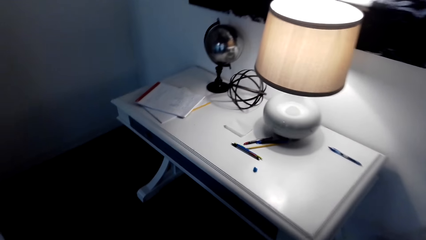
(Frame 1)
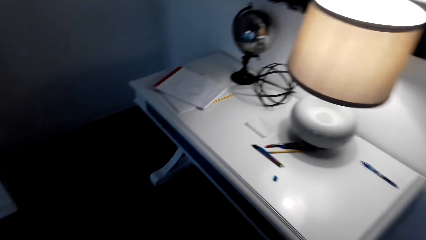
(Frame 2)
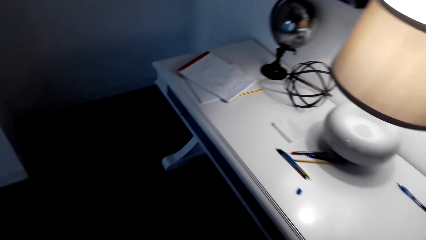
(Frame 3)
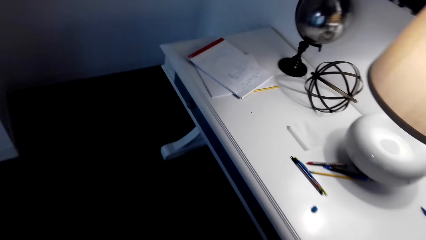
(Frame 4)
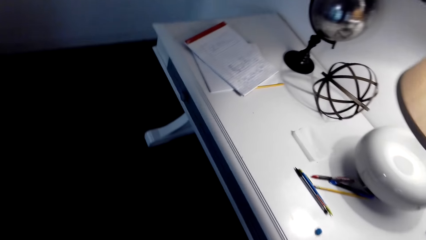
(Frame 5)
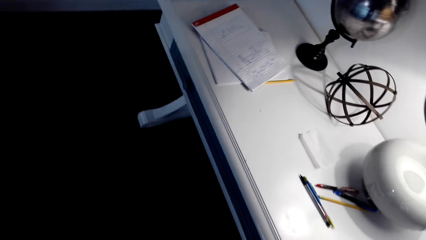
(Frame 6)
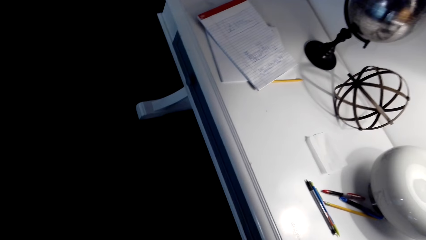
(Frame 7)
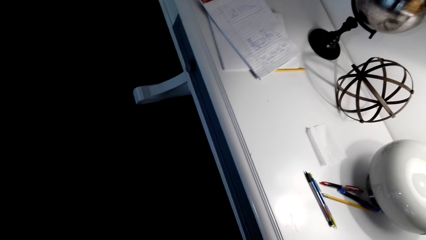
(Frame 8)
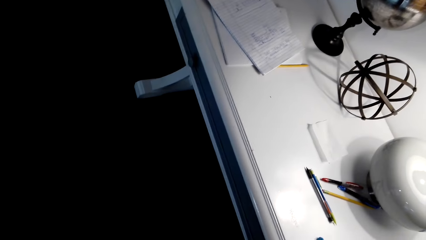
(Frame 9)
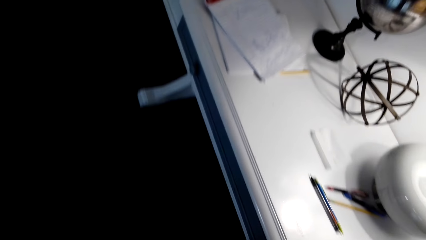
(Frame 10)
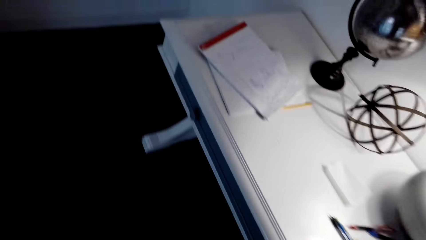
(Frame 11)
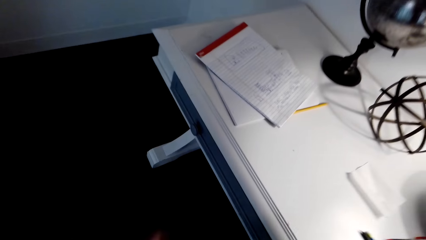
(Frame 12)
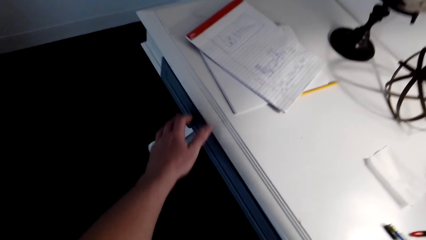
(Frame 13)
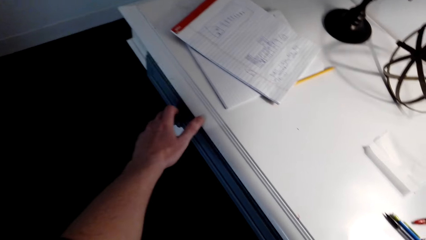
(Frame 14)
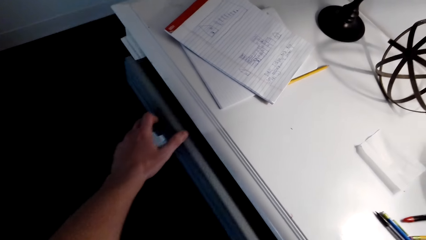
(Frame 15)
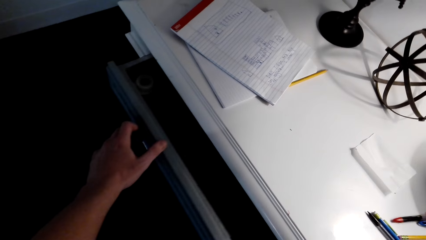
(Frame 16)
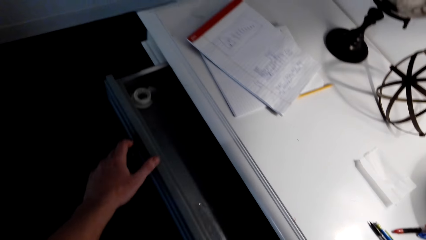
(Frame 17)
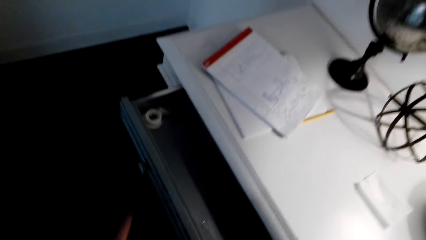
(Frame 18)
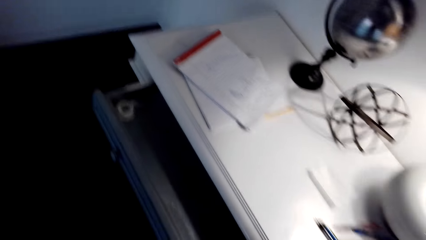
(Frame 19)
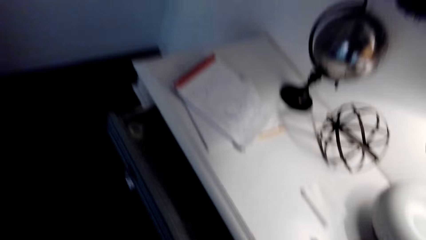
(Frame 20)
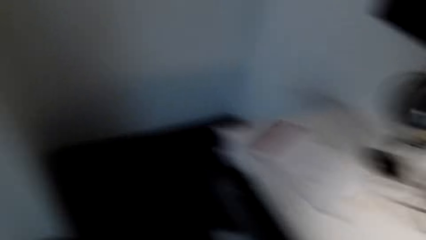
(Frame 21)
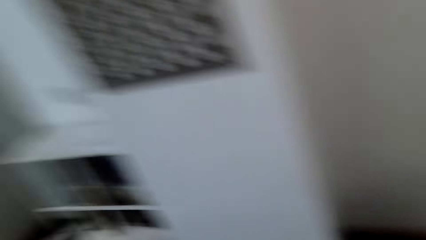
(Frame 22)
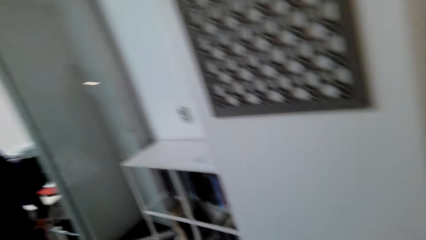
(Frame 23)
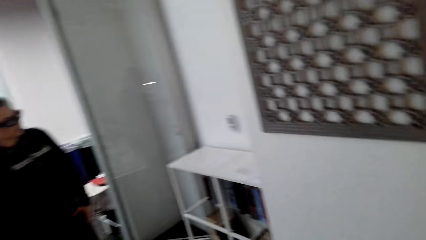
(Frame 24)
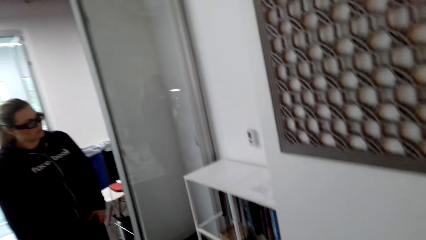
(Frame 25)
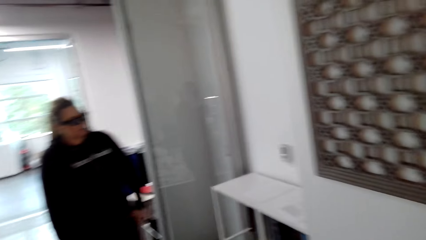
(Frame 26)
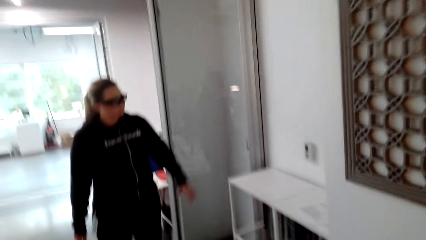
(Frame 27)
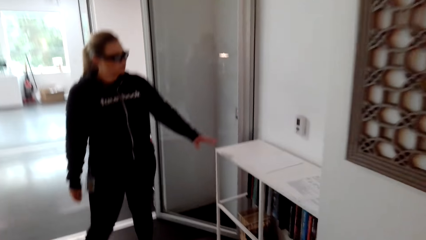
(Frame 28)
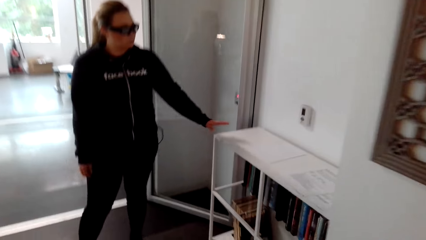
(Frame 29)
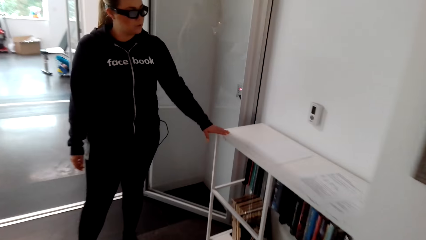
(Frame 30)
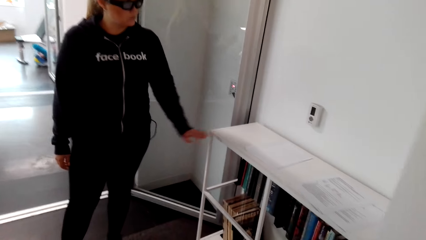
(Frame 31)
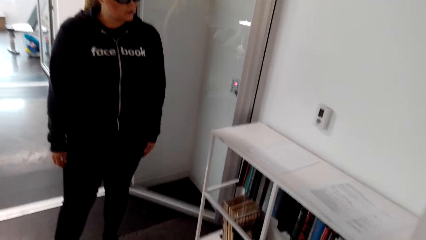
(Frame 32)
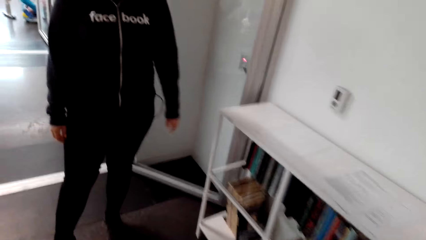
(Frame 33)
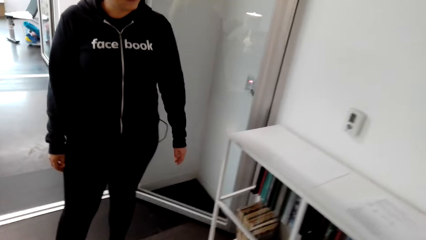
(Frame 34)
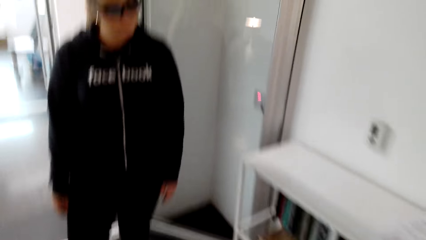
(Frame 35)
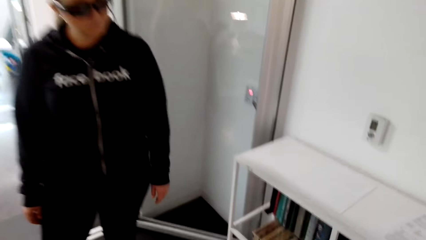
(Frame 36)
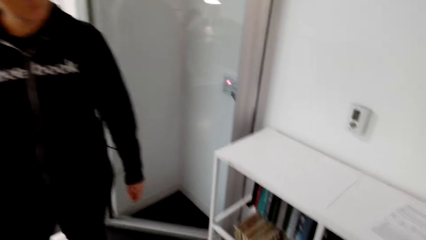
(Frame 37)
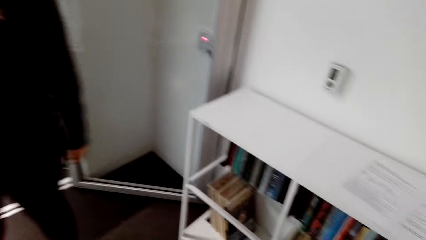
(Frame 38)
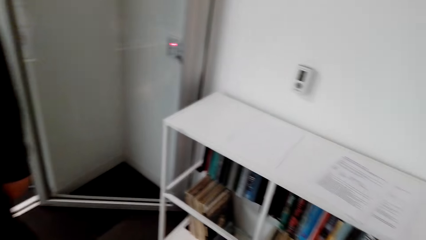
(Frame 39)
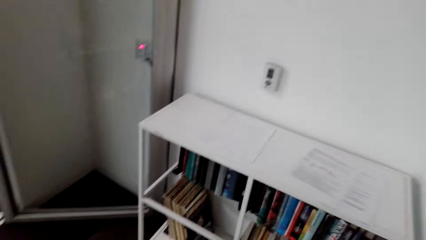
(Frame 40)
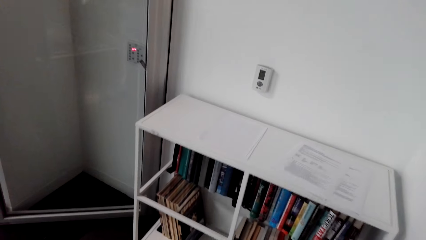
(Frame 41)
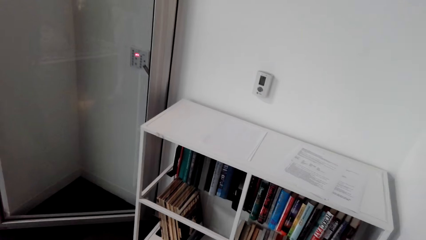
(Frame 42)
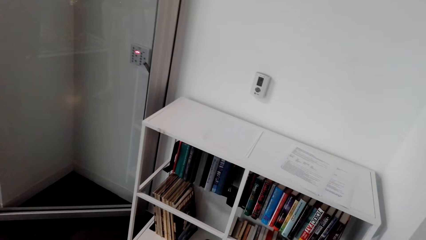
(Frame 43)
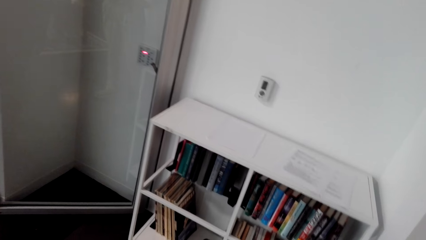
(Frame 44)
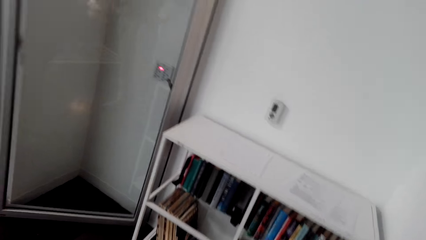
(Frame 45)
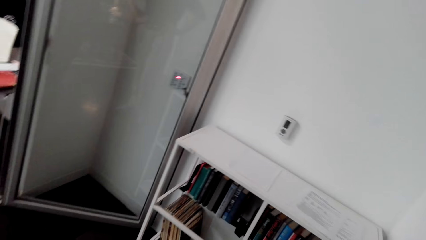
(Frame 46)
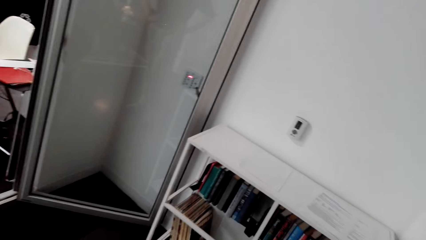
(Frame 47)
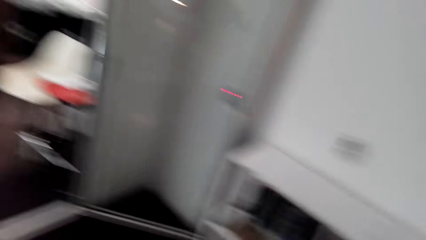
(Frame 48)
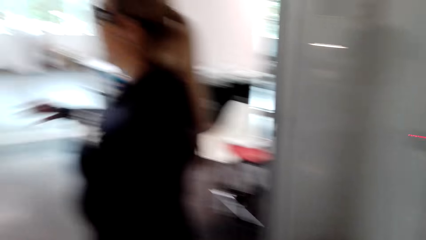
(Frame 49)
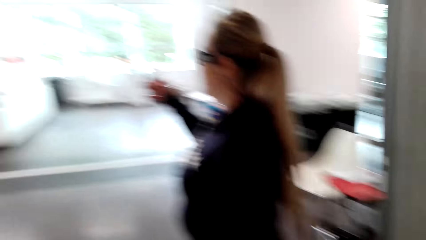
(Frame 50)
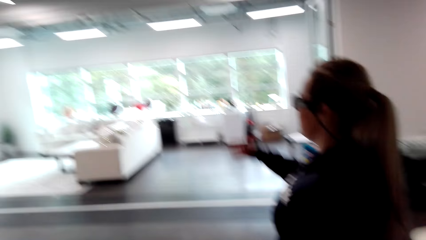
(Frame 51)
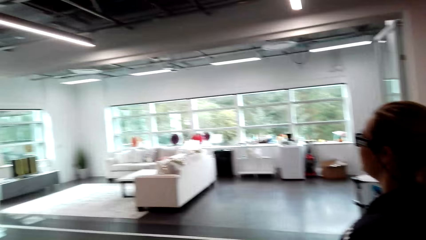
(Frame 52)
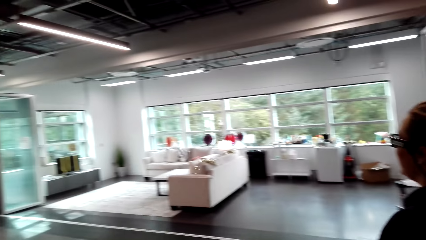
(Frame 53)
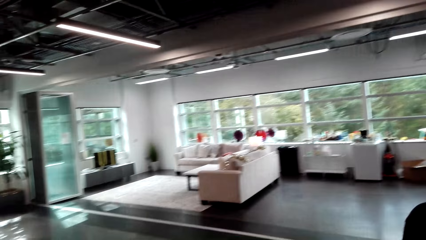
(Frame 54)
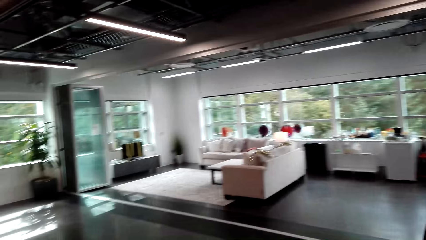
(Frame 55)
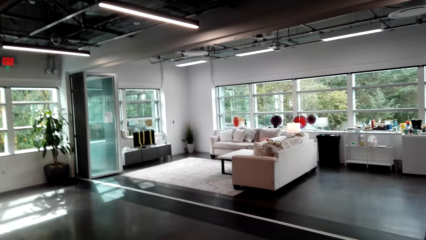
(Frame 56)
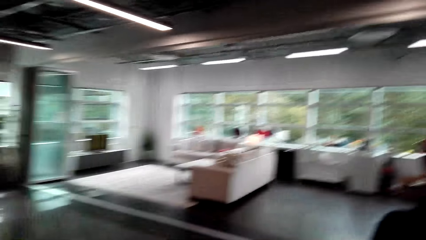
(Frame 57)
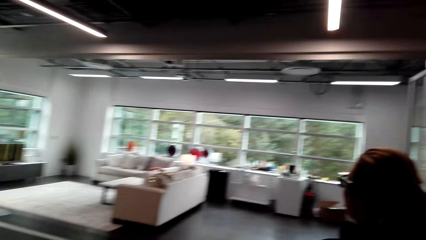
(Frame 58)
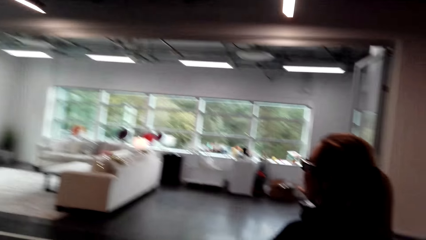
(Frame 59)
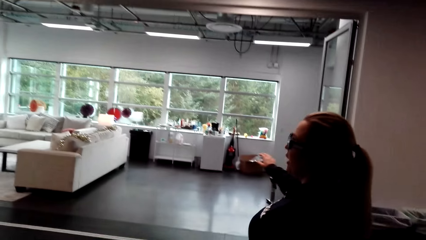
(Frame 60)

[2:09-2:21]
The camera wearer opens the desk or cupboard drawer. The person touches the bookshelf.

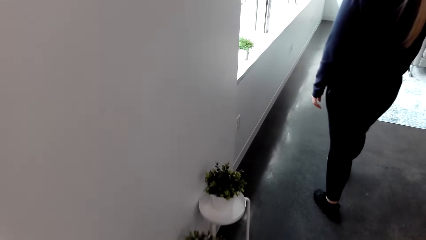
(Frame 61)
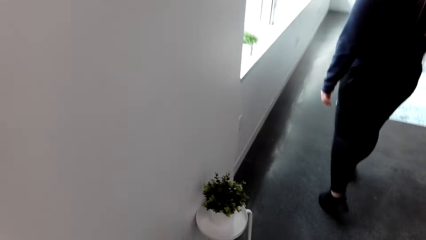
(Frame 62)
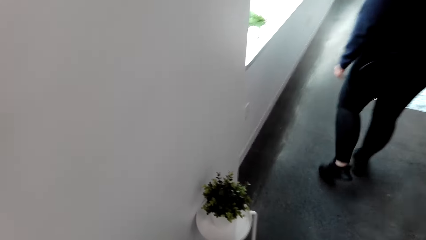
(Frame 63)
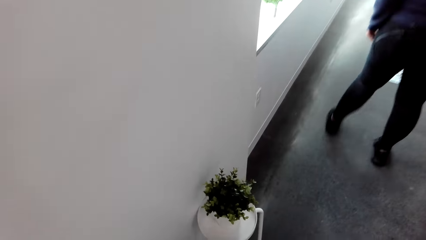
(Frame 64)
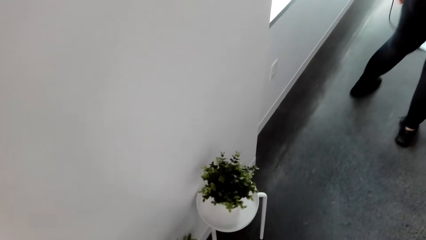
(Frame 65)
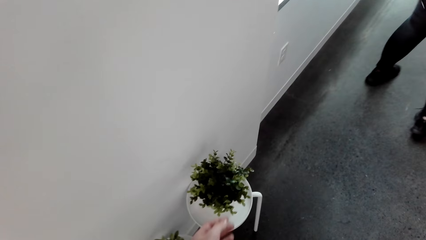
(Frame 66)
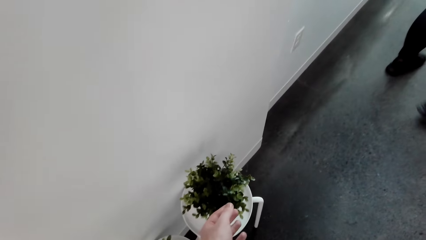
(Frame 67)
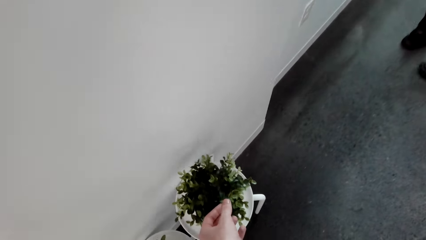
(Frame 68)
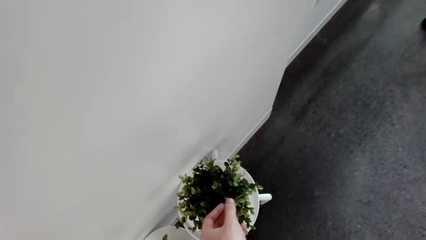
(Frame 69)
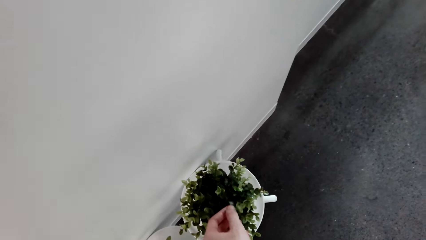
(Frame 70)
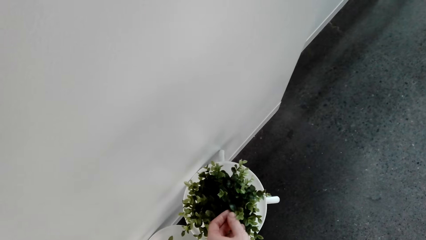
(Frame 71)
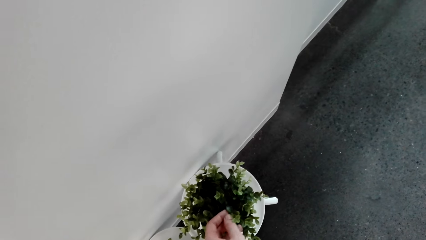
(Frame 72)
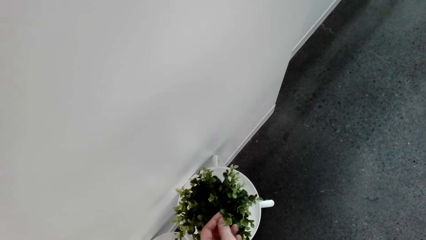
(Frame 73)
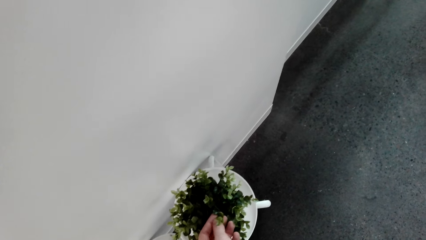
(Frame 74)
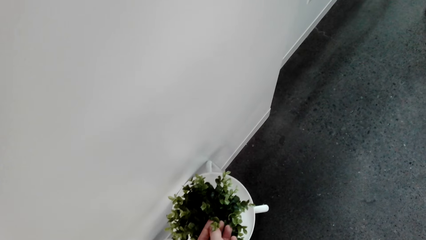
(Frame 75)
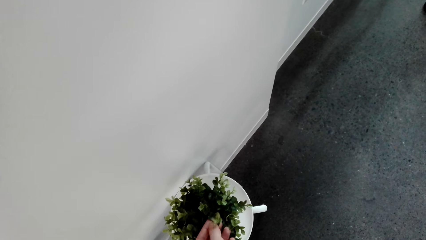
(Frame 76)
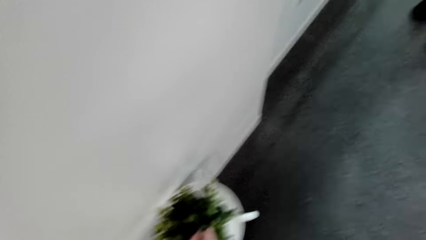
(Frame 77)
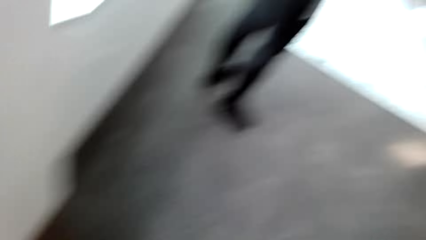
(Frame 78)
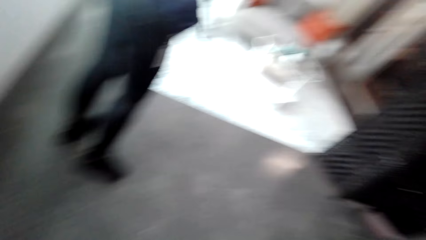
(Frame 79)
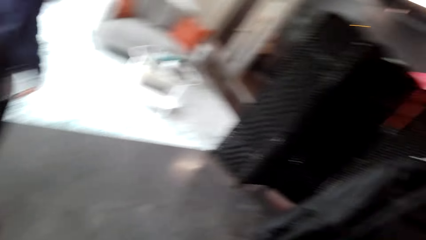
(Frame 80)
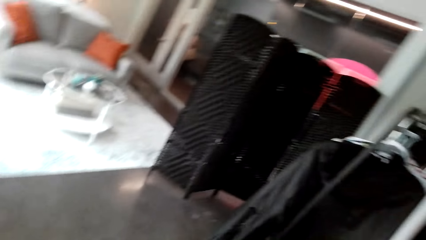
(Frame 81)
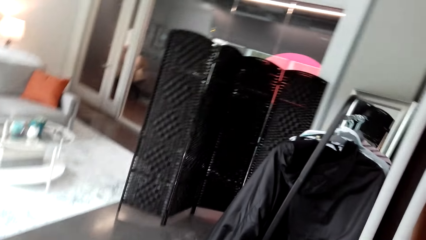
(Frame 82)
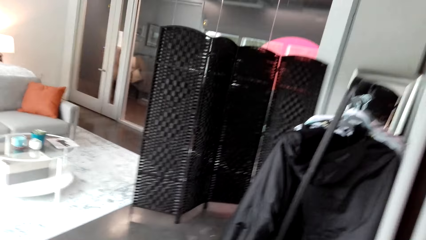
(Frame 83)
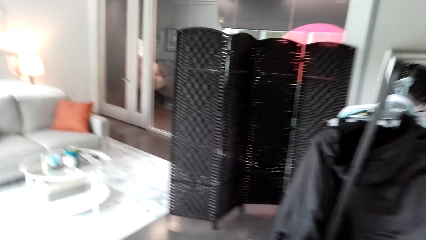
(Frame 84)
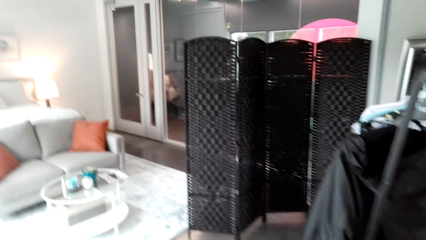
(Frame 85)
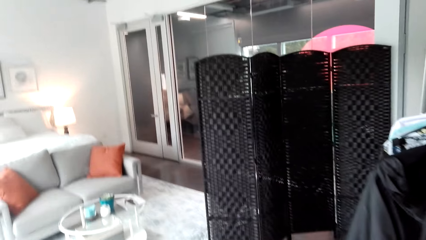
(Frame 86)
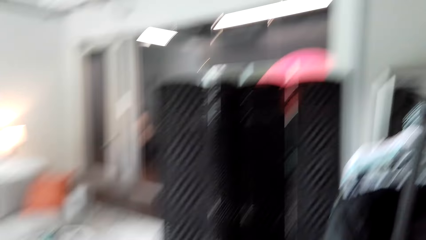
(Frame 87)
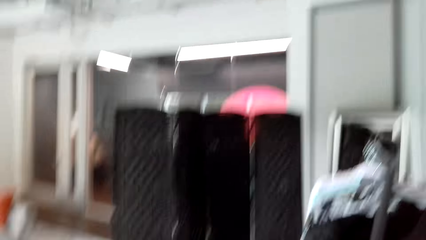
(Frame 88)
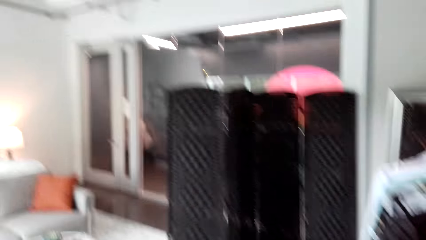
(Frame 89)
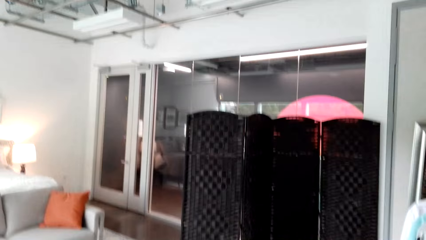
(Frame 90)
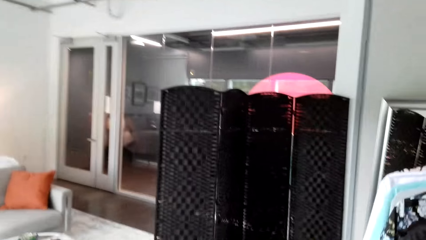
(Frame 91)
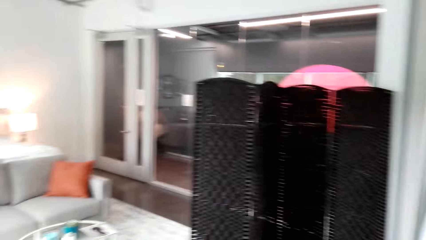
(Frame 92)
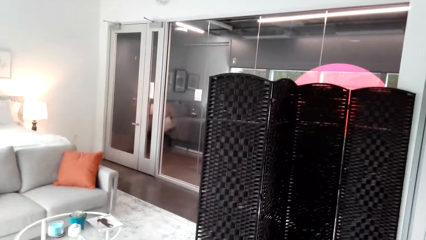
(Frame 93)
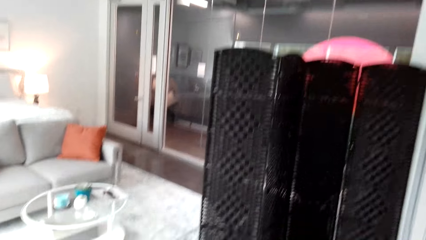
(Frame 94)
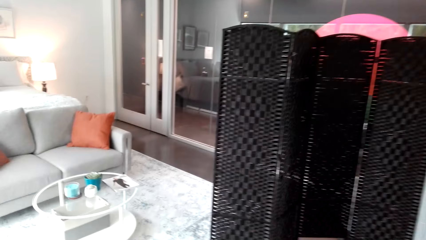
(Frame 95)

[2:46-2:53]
The camera wearer touches the plant leaves from a pot.
